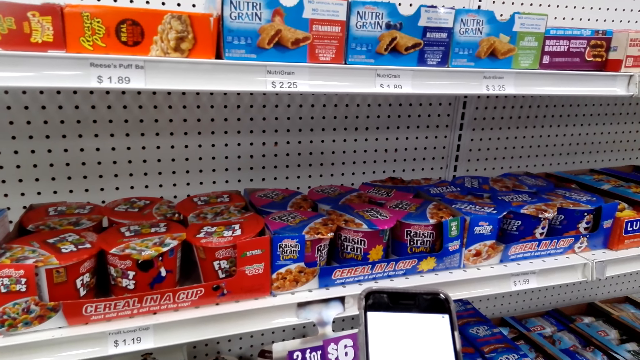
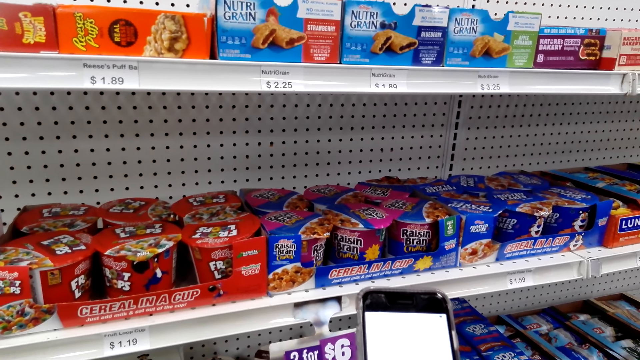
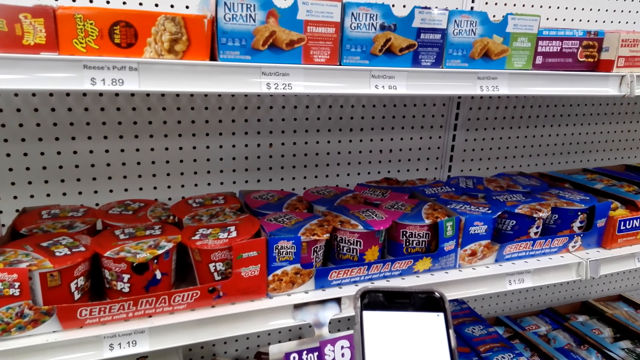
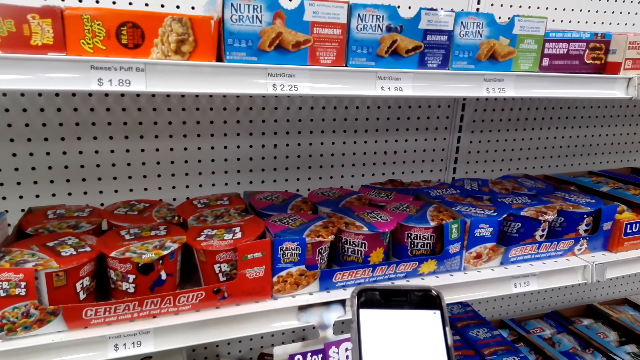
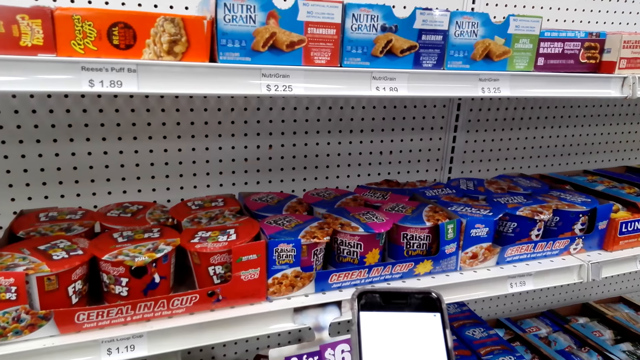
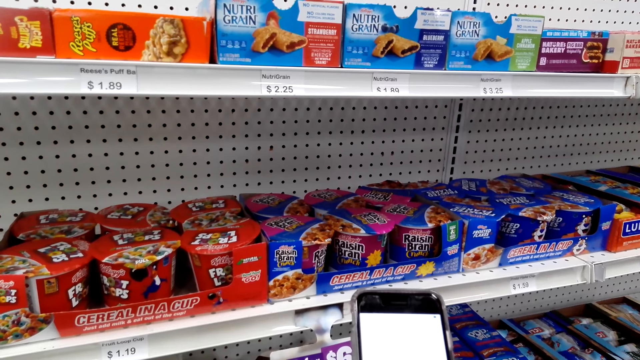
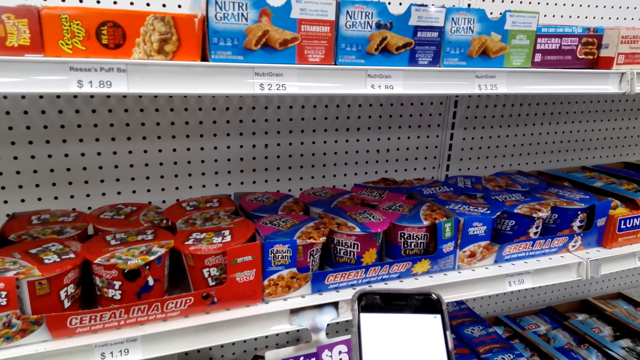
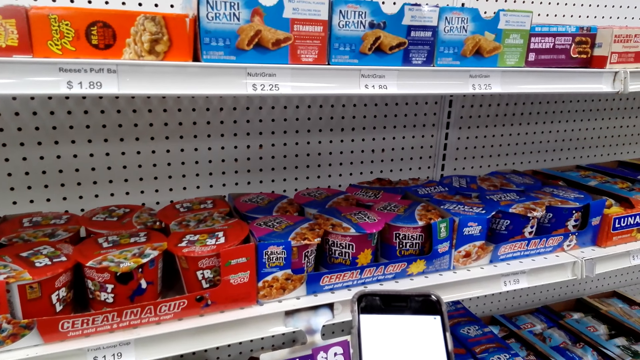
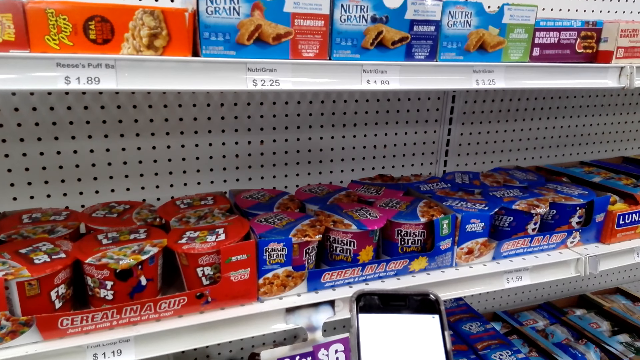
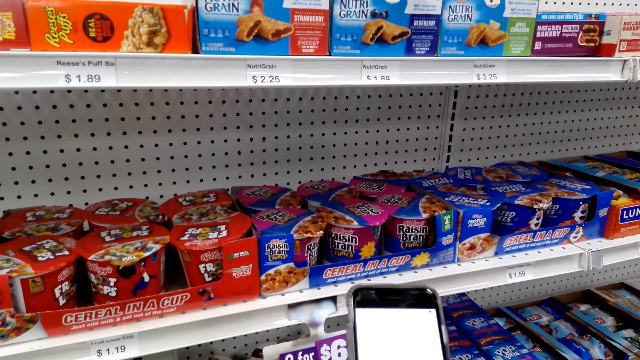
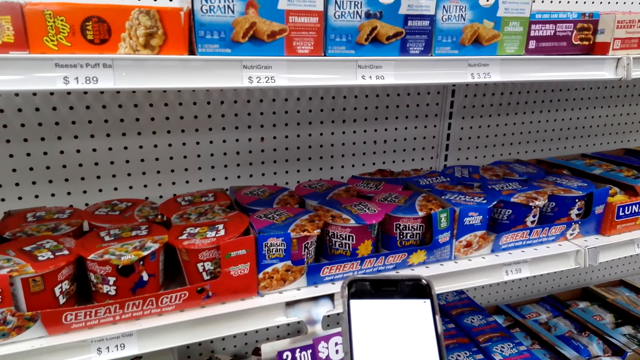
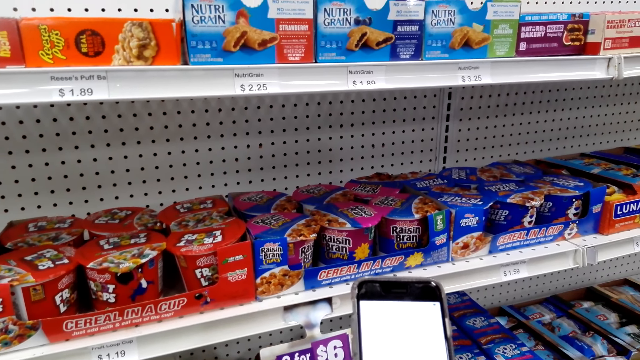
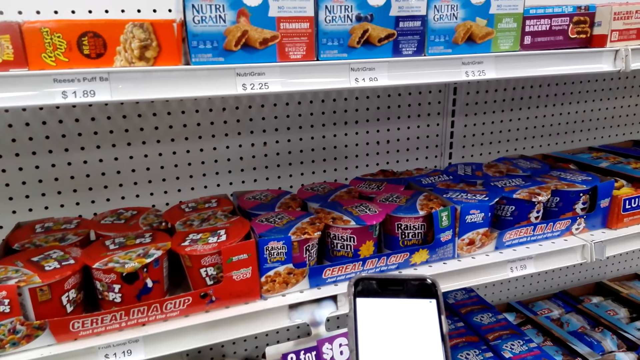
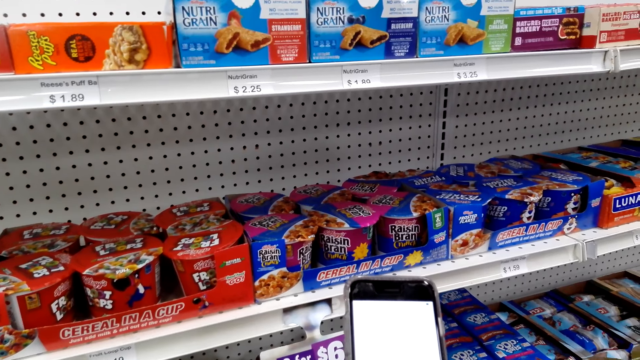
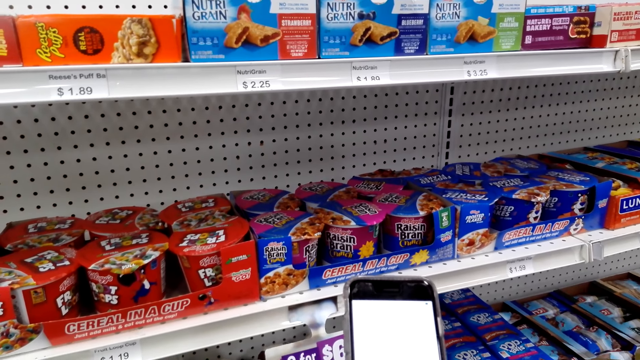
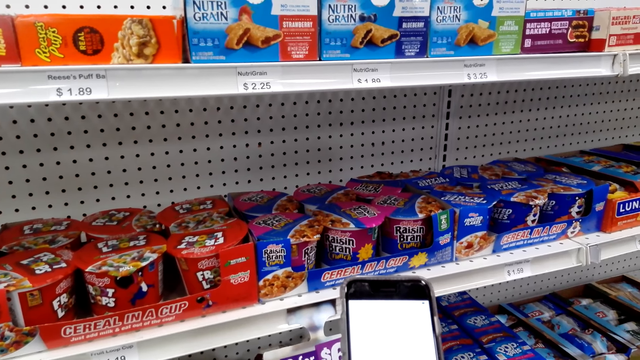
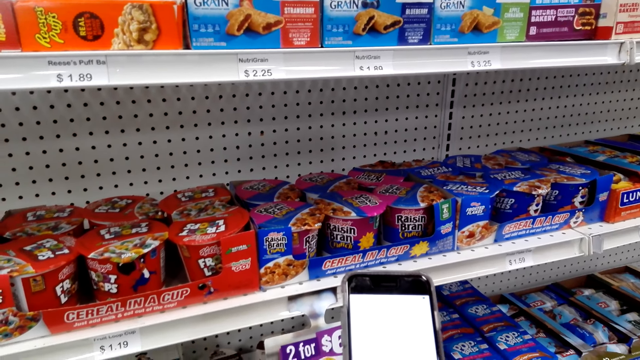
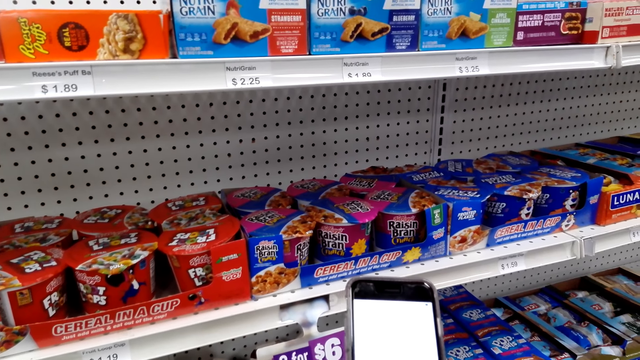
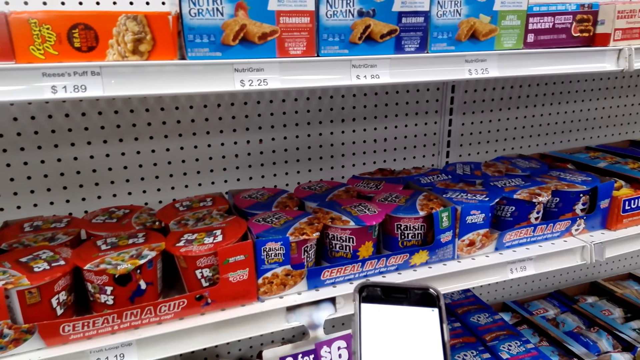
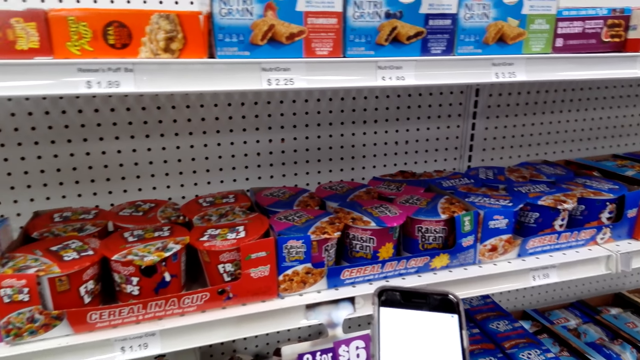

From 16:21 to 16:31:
The camera wearer reads about Quaker oats on the phone.

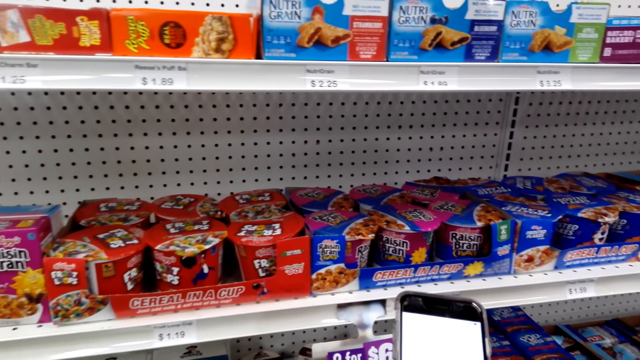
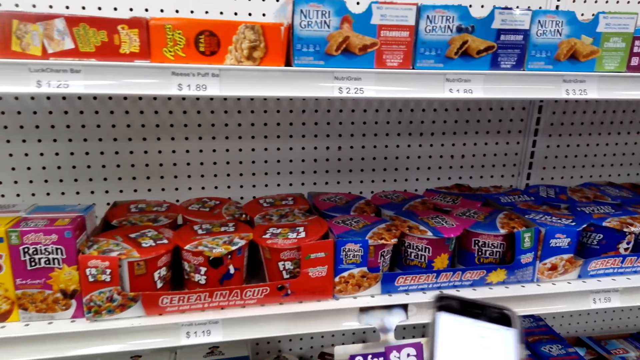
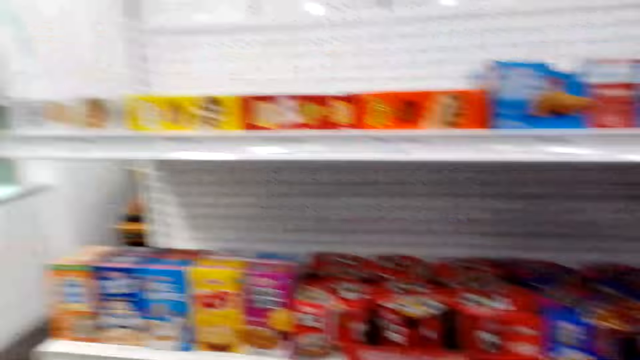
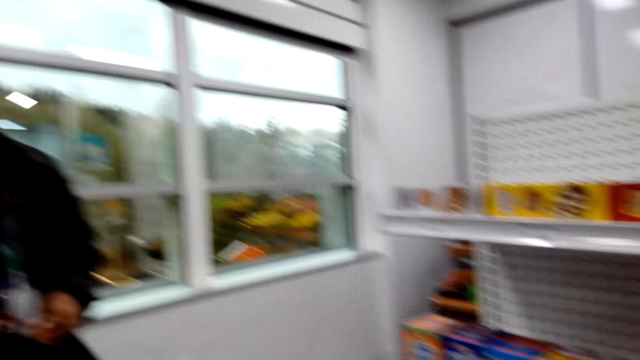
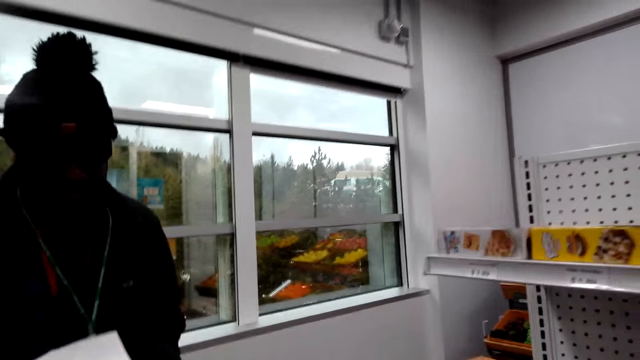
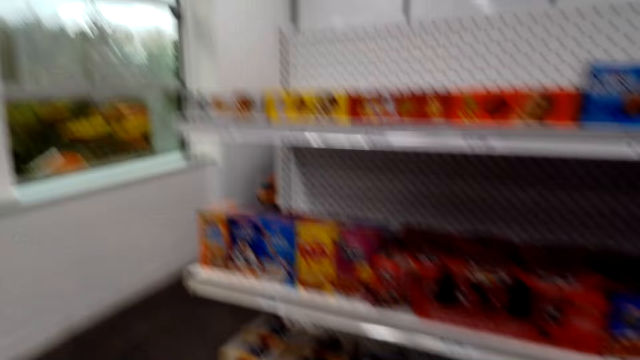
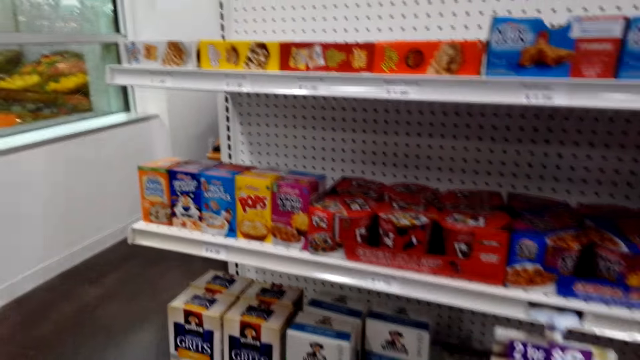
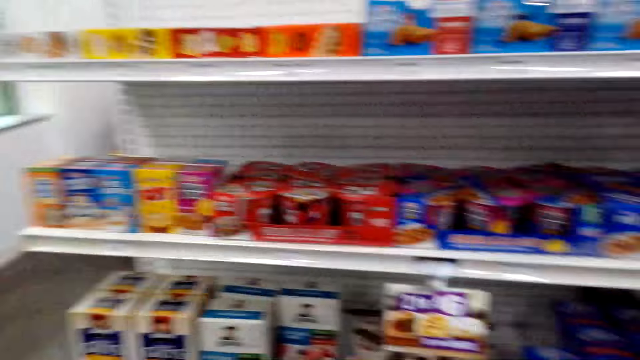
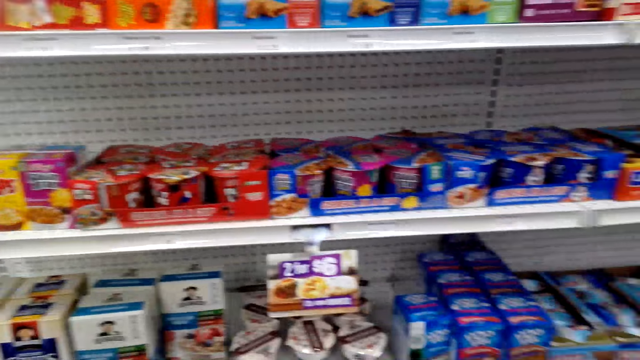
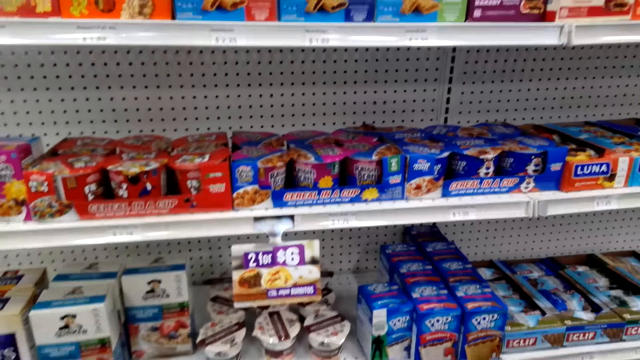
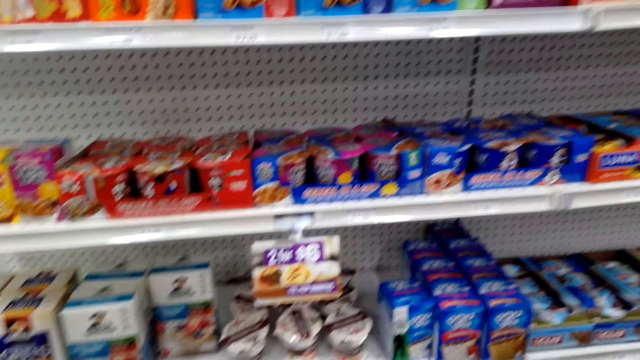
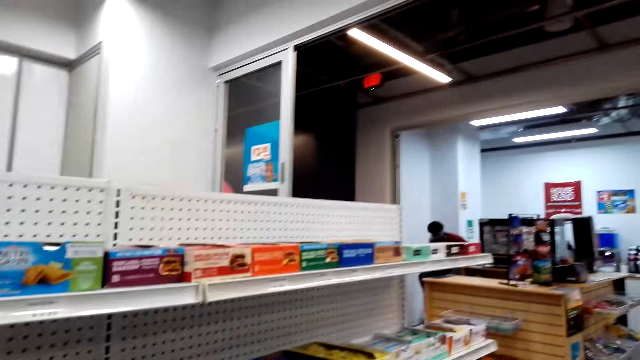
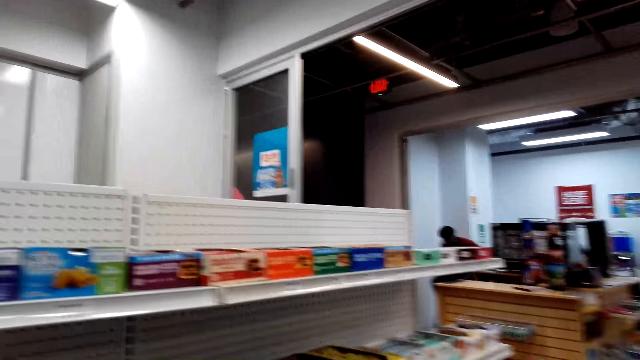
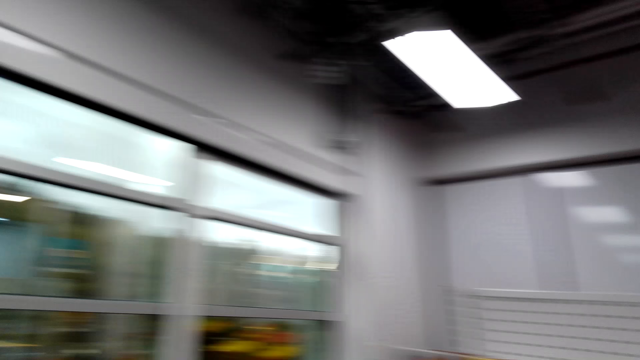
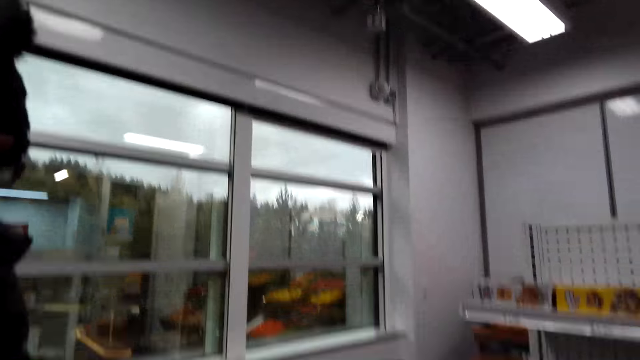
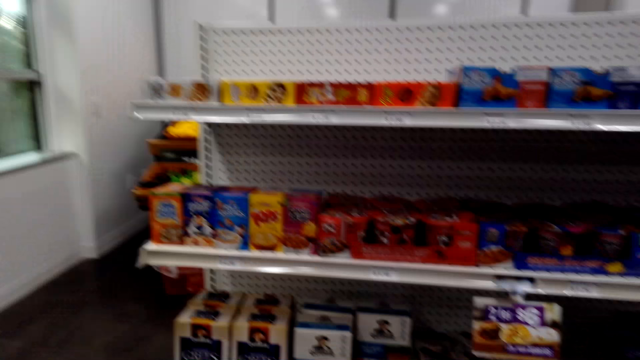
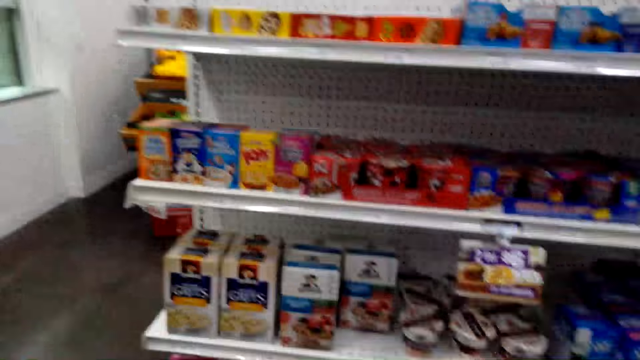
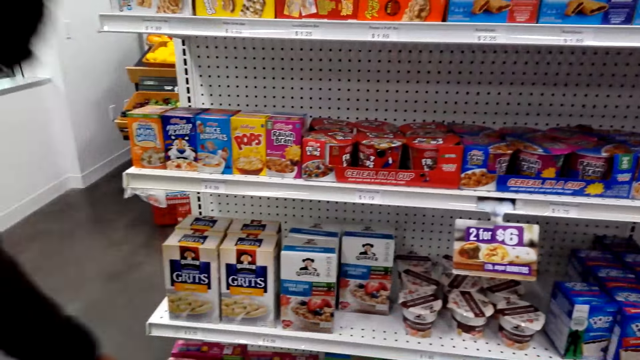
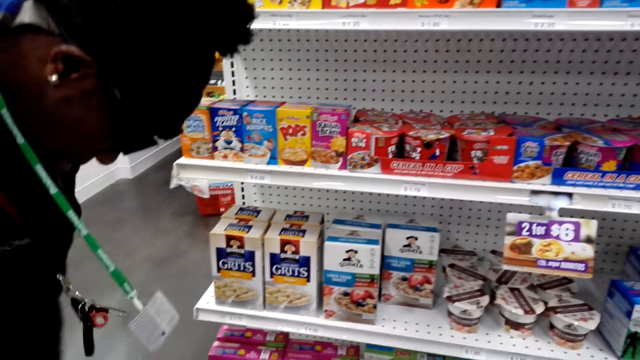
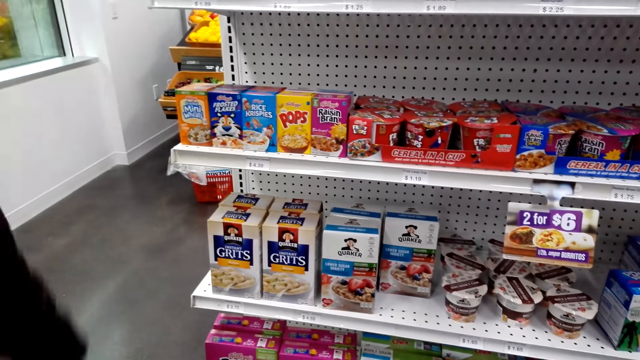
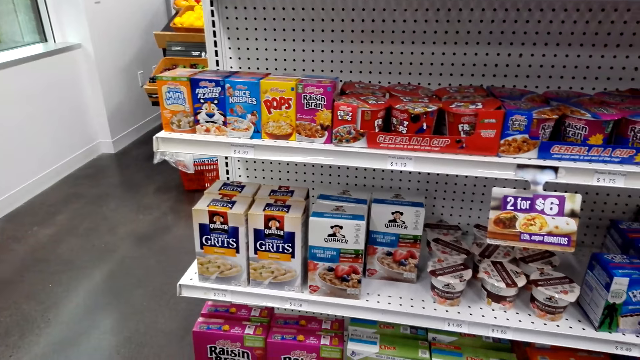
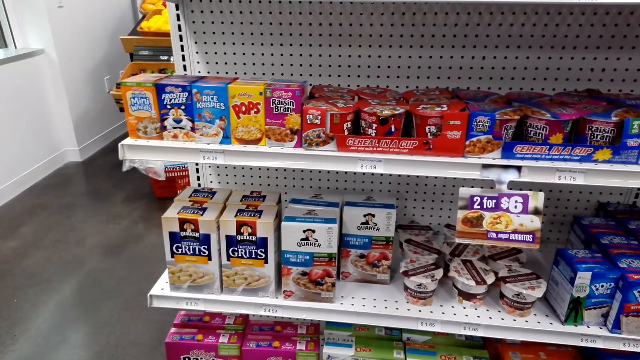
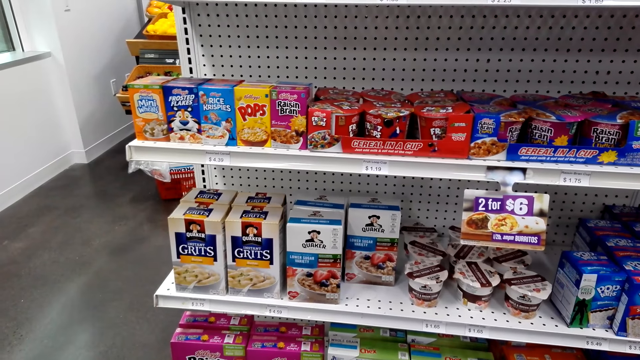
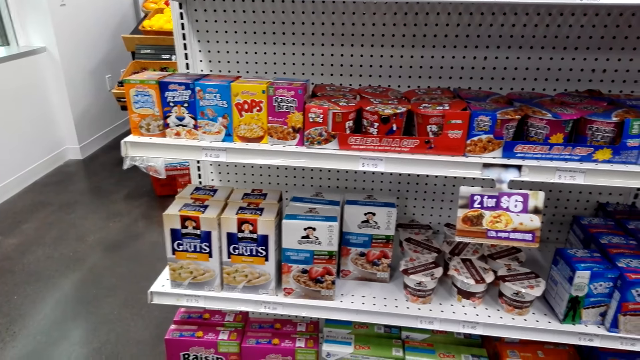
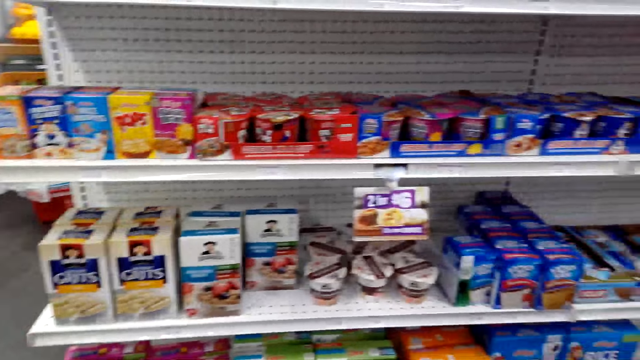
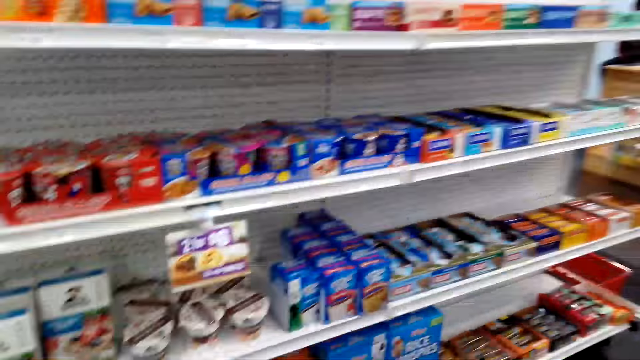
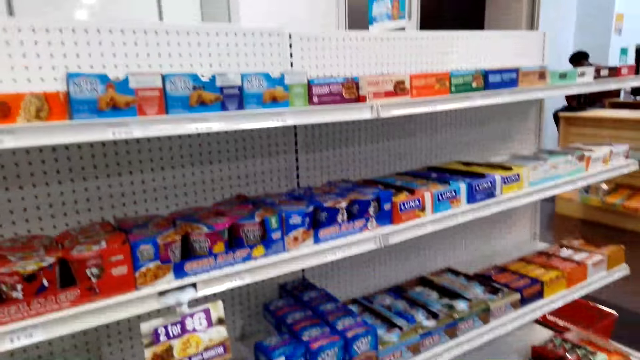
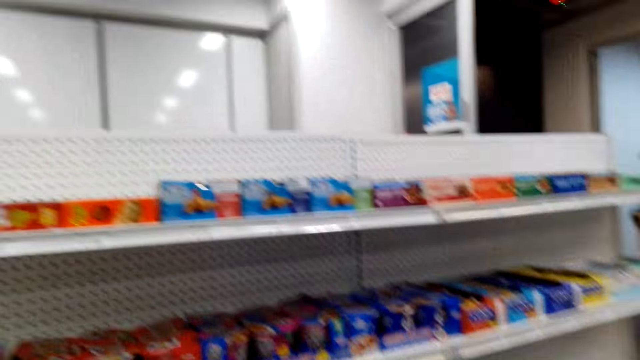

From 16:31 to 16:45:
A person stares in the grocery. The person holds something.
